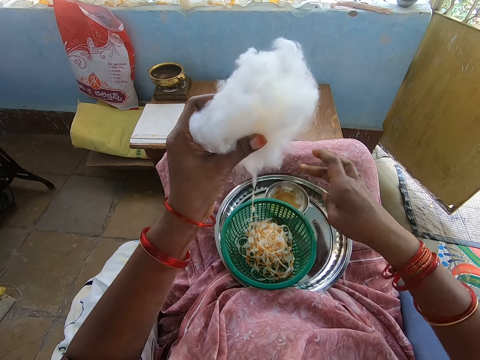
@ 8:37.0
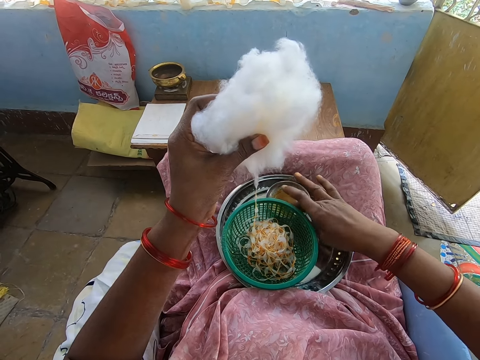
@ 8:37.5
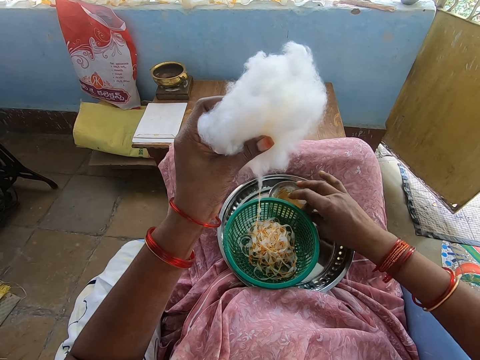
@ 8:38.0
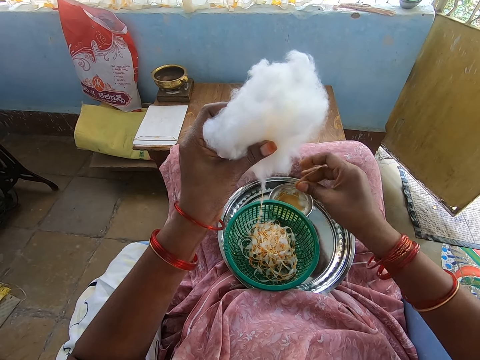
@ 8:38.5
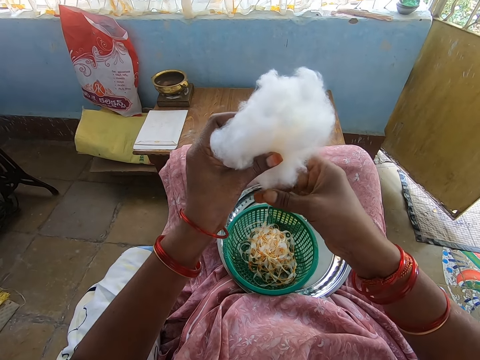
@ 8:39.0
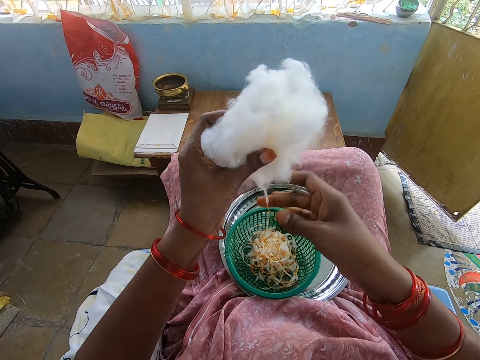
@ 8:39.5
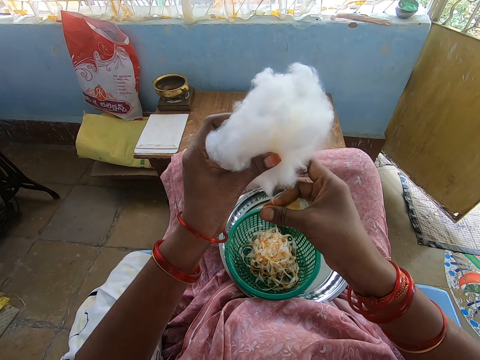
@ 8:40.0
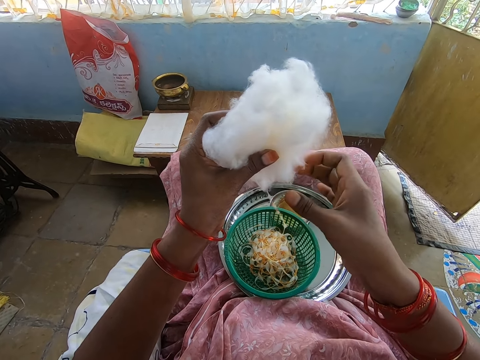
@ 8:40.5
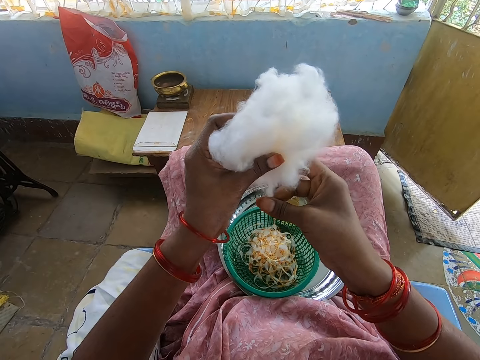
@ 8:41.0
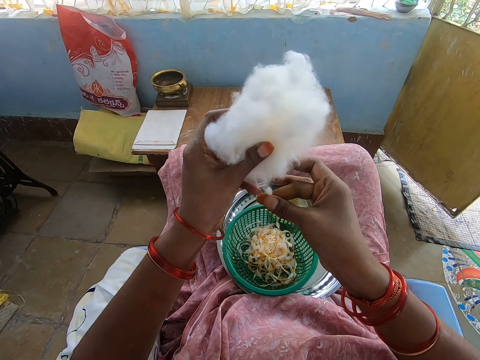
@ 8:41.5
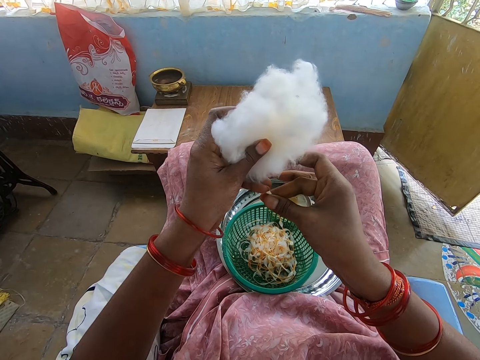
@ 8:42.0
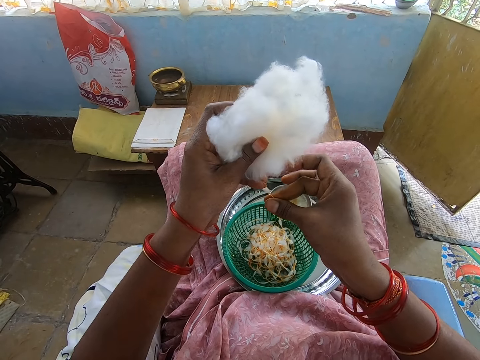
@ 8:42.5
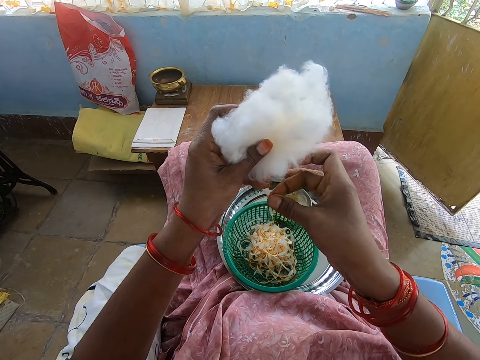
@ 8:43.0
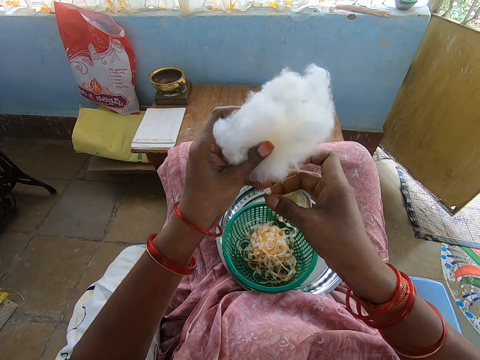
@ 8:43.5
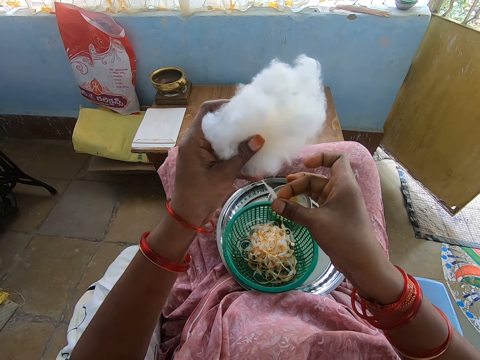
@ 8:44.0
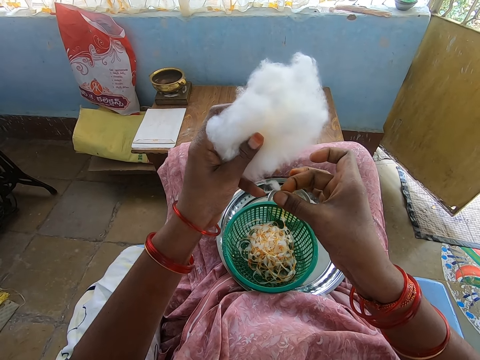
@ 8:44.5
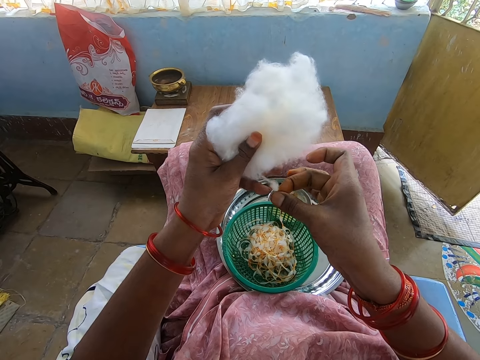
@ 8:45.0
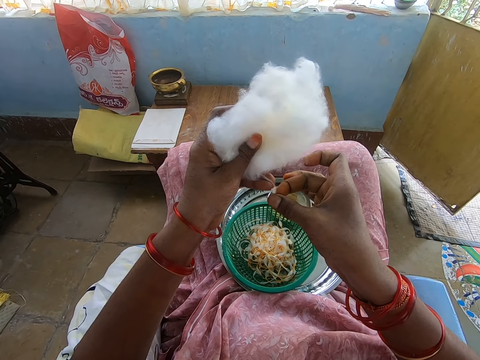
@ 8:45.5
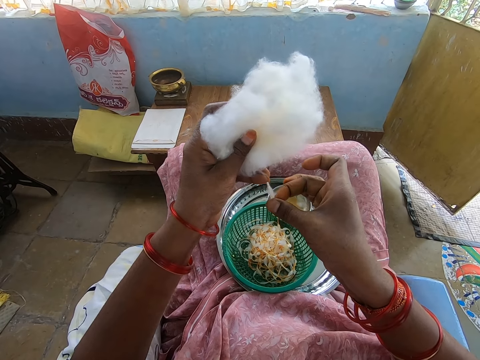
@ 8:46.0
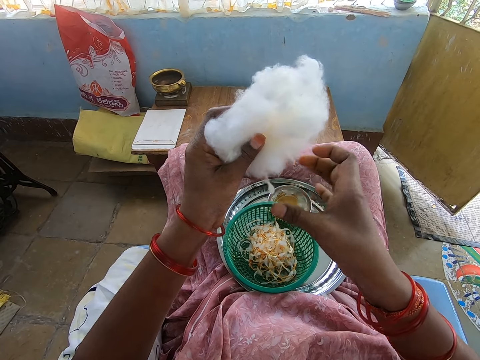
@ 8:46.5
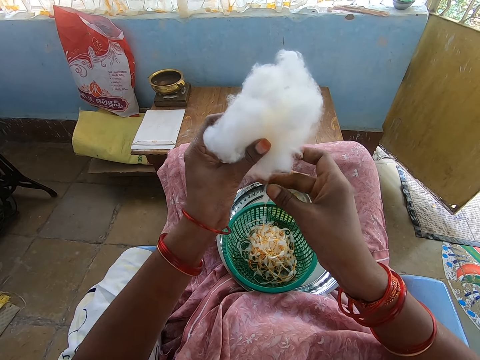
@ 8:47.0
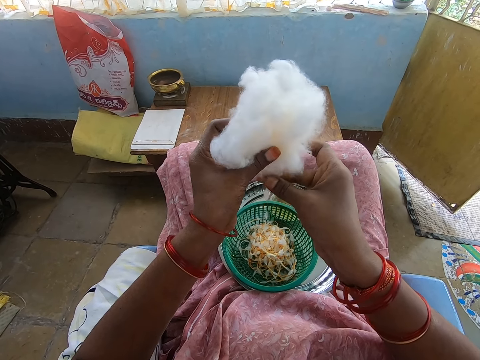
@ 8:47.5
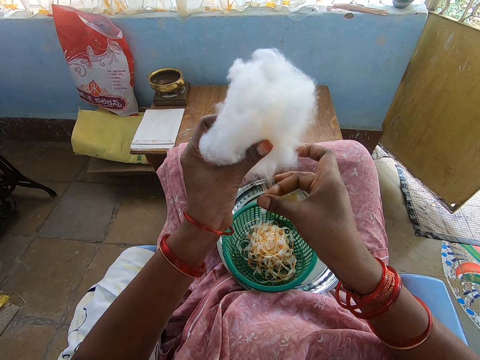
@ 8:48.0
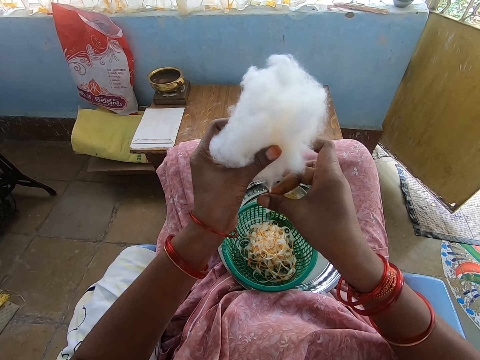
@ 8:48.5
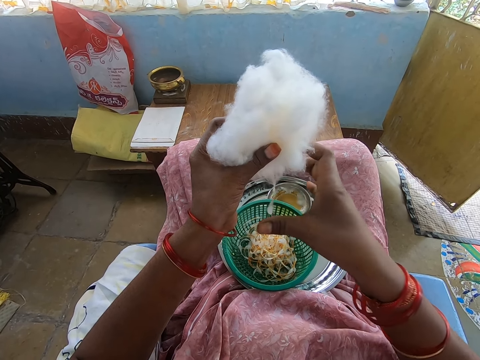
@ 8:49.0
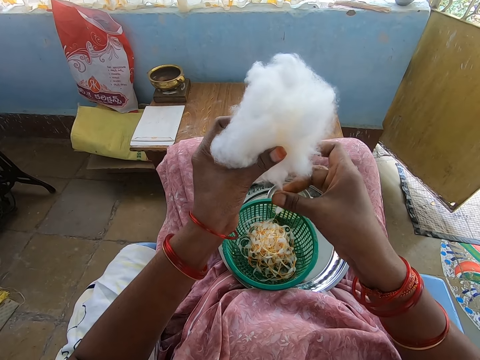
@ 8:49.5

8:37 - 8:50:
The camera wearer applies oil on her right hand from a bowl in a tray on her lap. She touches something. She rolls cotton with her right hand from the cotton ball in her left hand.

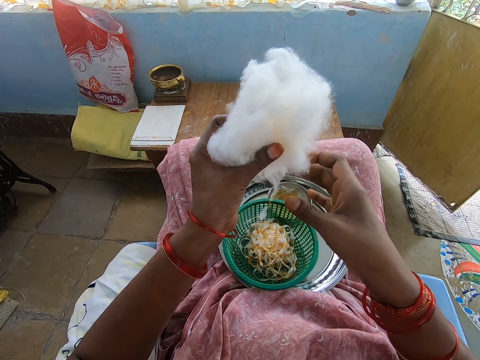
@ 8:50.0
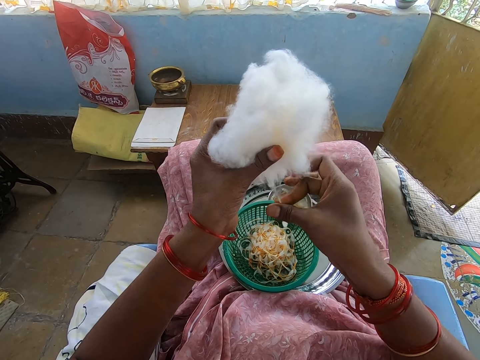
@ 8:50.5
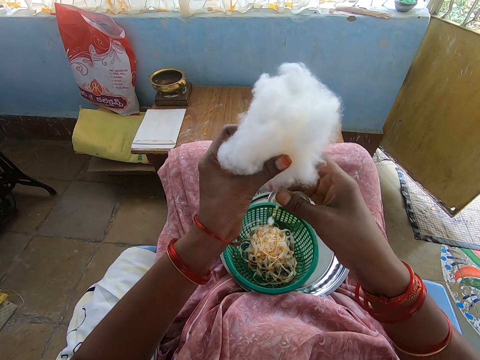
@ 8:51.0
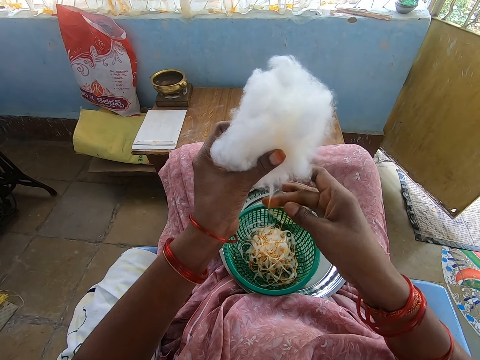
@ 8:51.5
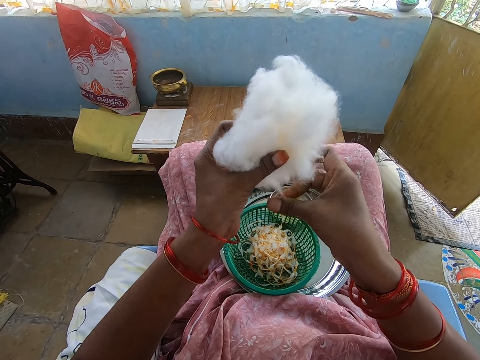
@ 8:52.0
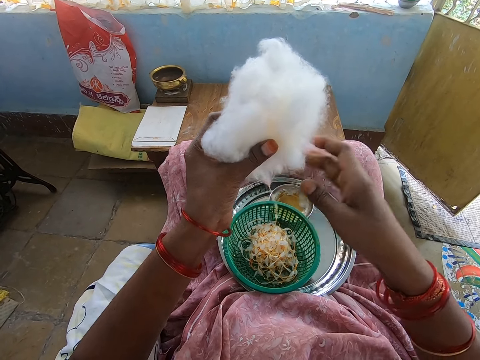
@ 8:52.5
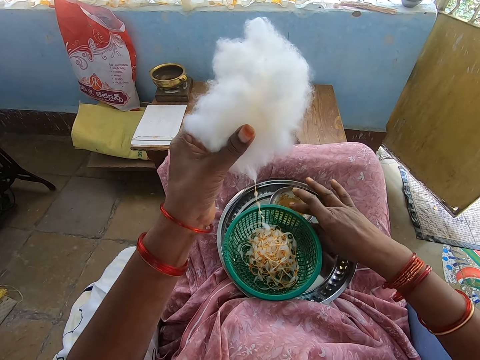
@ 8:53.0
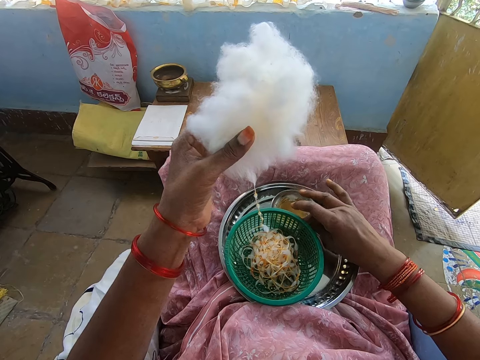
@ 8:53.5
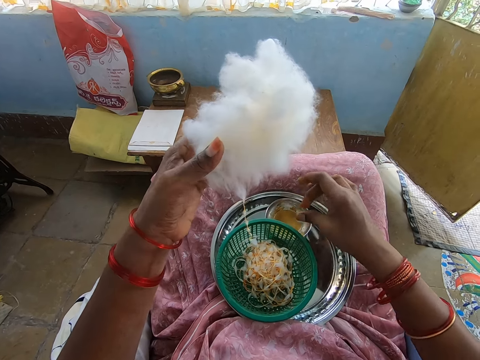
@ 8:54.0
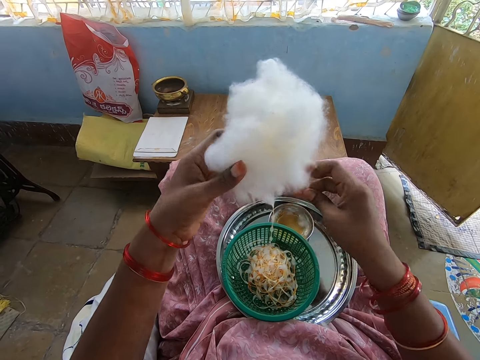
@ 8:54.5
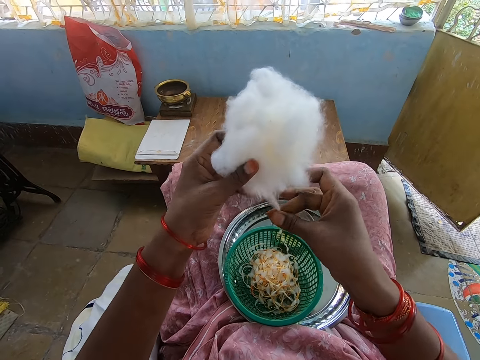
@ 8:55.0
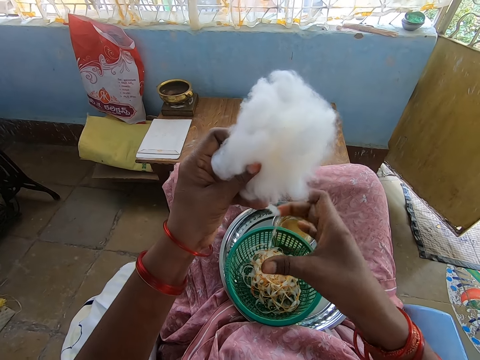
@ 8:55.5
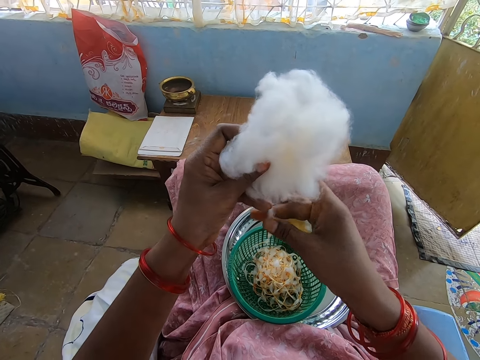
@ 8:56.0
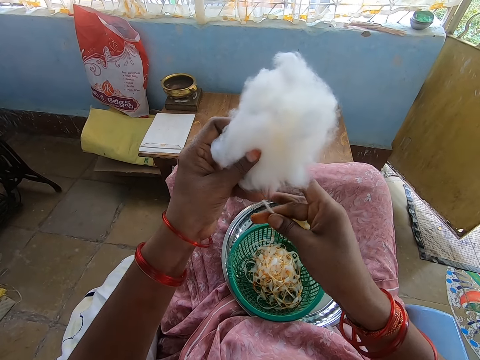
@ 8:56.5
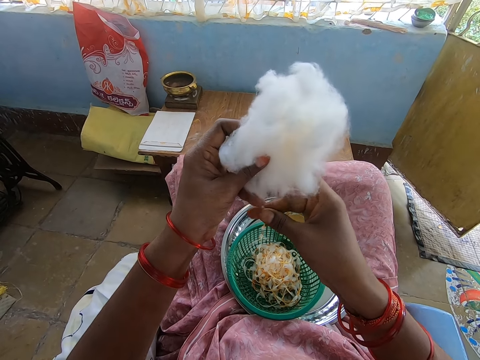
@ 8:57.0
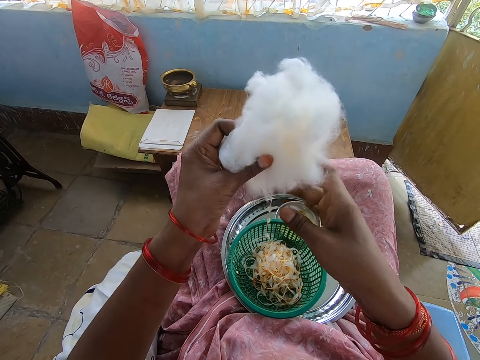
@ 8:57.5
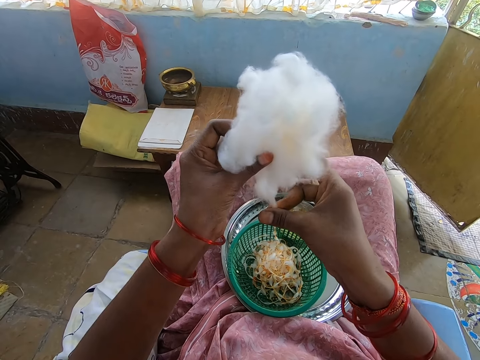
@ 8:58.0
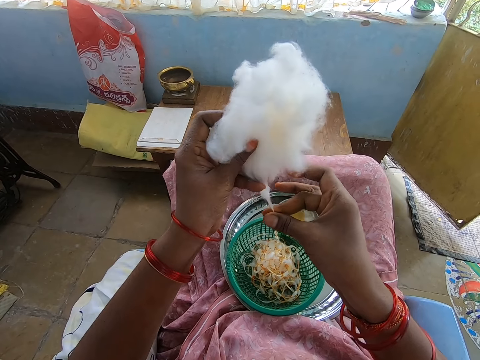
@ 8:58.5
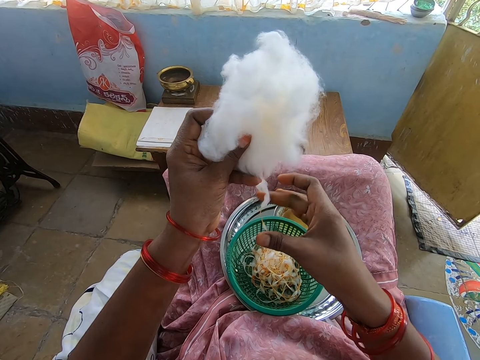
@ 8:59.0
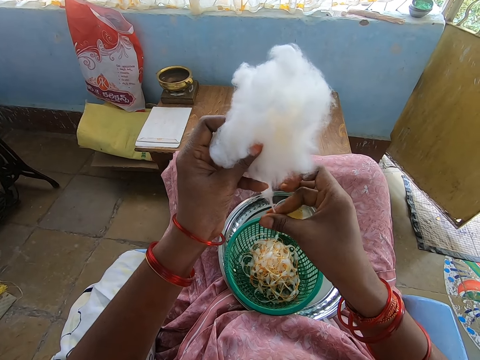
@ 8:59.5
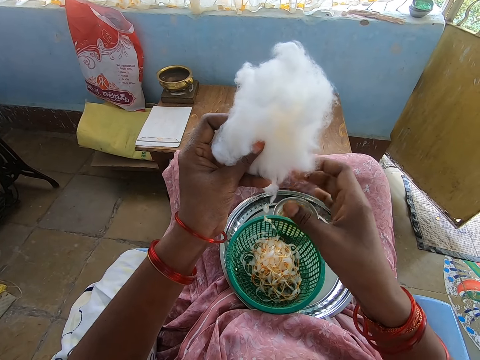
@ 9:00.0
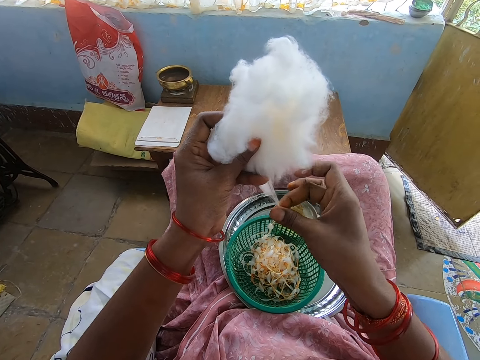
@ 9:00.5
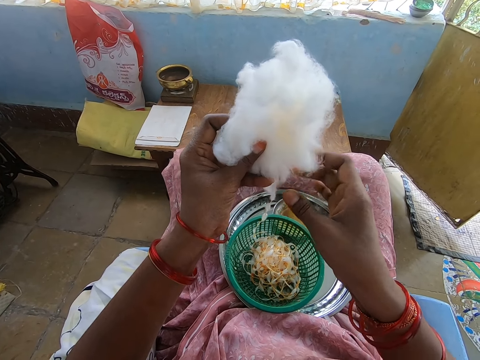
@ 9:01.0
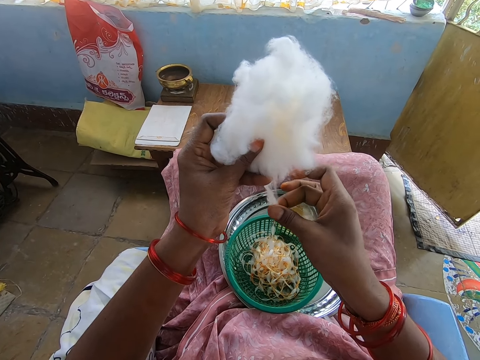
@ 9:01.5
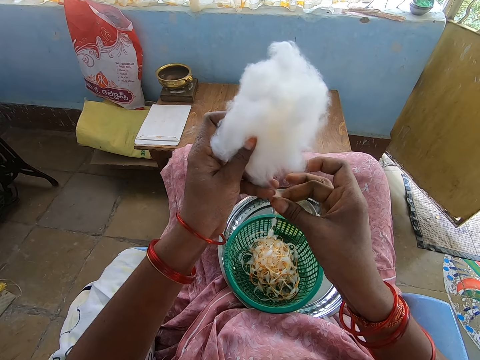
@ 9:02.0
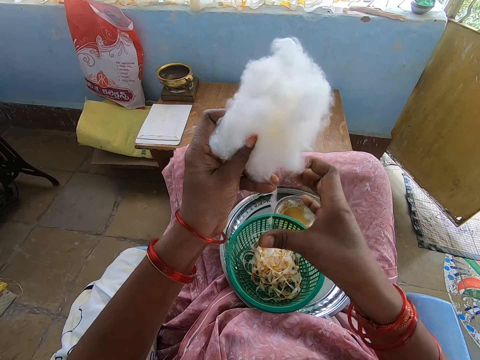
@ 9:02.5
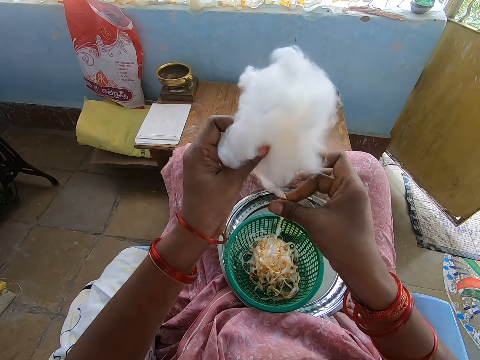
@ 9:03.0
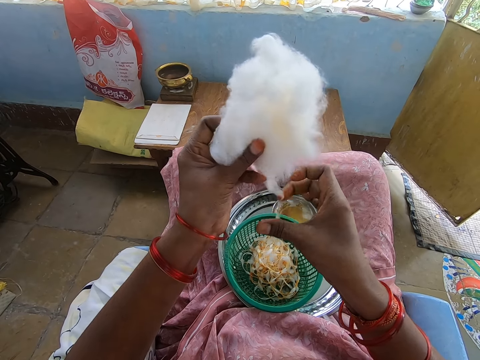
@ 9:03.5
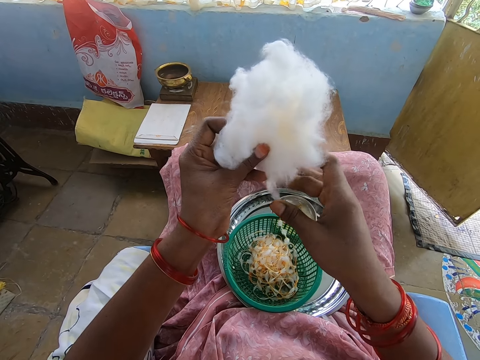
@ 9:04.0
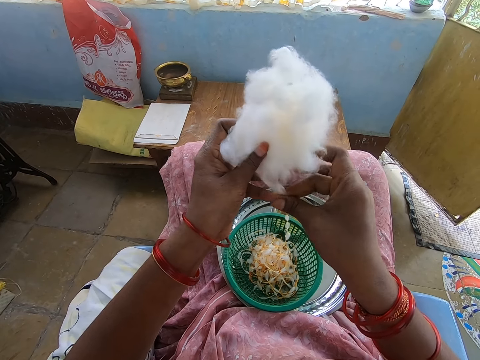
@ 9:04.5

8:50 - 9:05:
The camera wearer applies oil on her right hand from a bowl in a tray on her lap. She touches something. She rolls cotton with her right hand from the cotton ball in her left hand.
